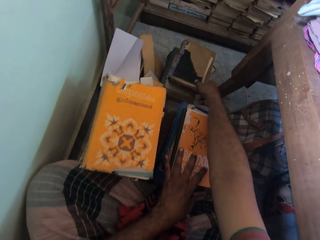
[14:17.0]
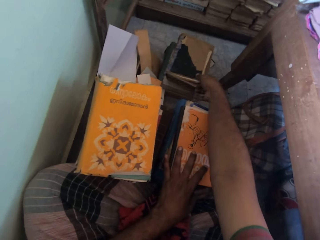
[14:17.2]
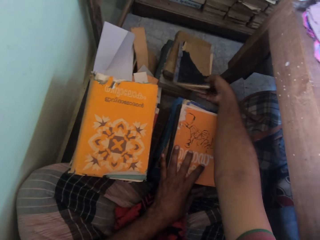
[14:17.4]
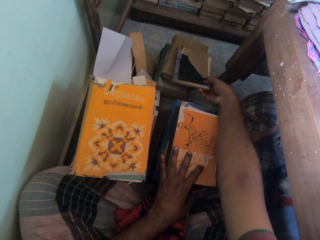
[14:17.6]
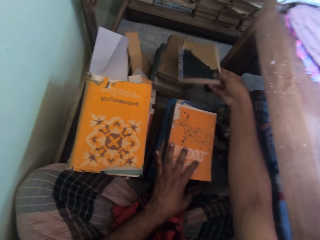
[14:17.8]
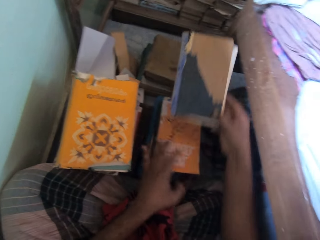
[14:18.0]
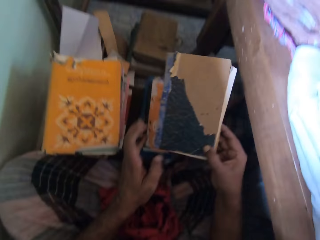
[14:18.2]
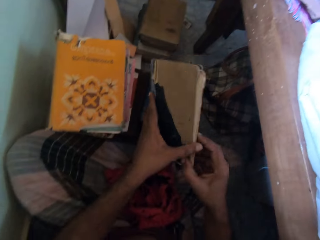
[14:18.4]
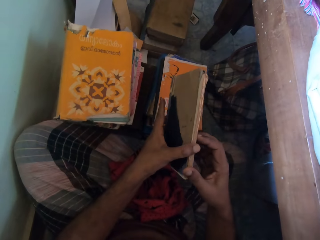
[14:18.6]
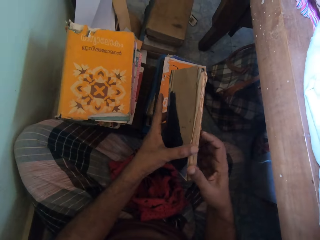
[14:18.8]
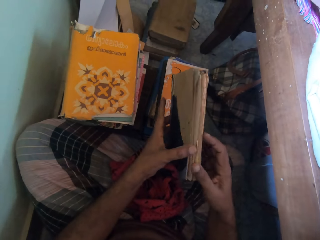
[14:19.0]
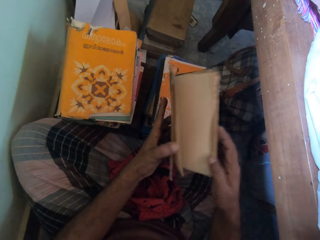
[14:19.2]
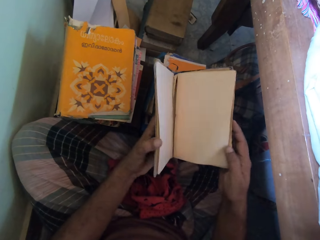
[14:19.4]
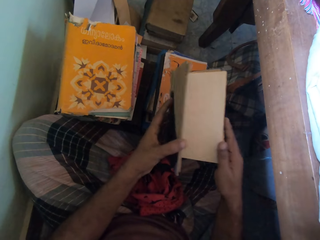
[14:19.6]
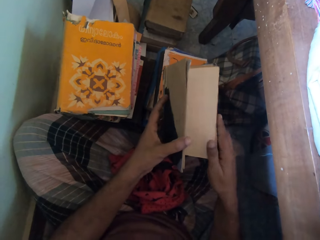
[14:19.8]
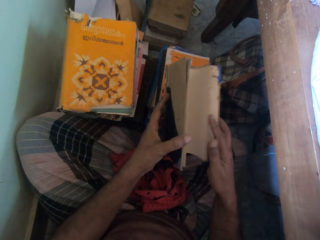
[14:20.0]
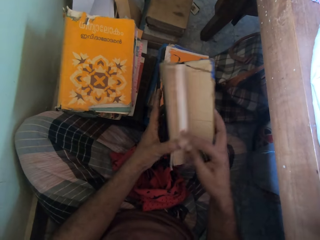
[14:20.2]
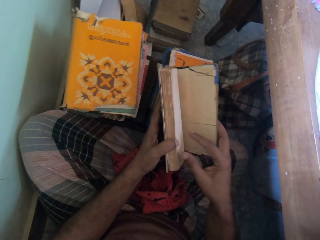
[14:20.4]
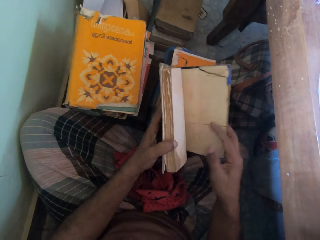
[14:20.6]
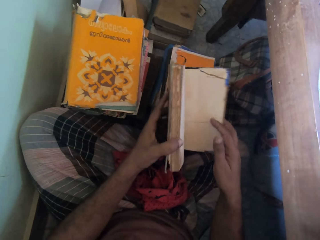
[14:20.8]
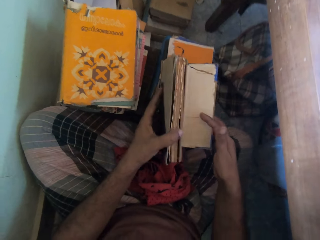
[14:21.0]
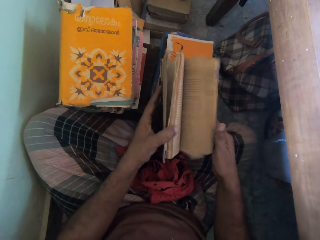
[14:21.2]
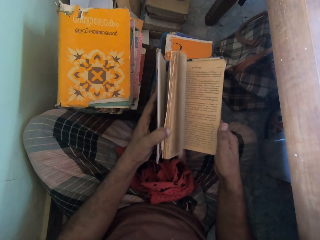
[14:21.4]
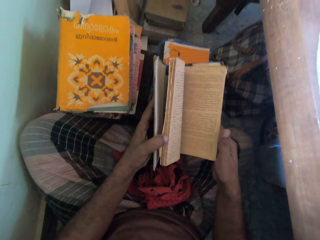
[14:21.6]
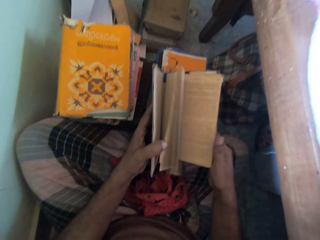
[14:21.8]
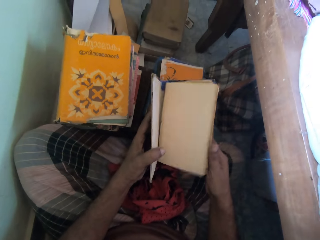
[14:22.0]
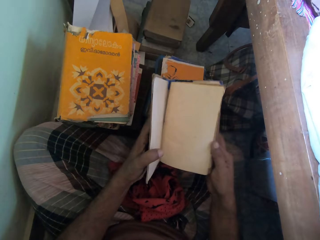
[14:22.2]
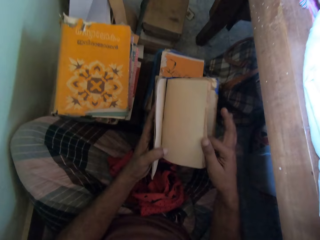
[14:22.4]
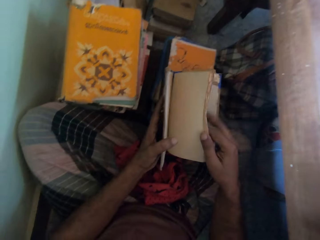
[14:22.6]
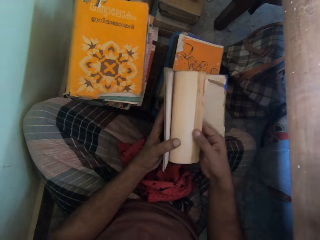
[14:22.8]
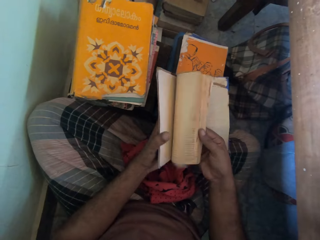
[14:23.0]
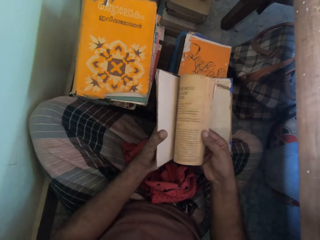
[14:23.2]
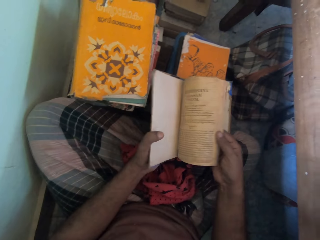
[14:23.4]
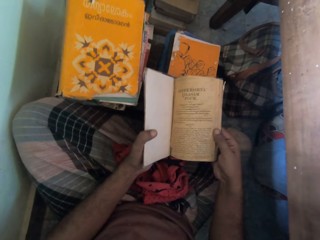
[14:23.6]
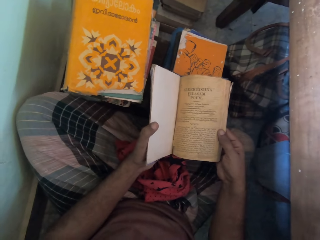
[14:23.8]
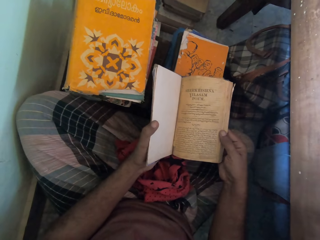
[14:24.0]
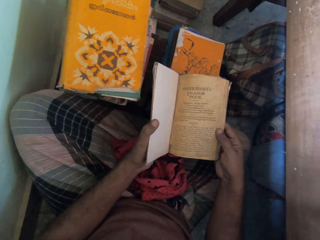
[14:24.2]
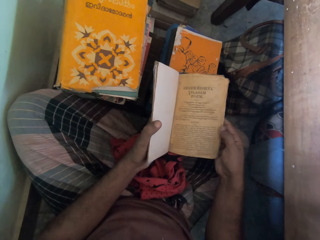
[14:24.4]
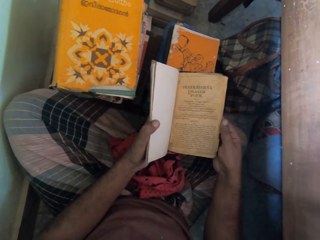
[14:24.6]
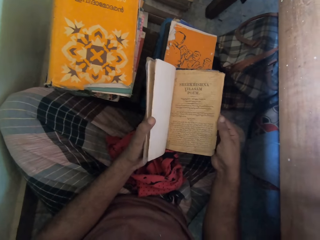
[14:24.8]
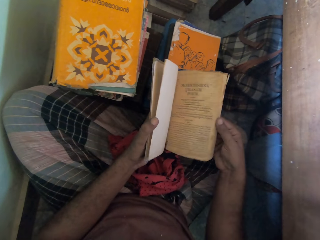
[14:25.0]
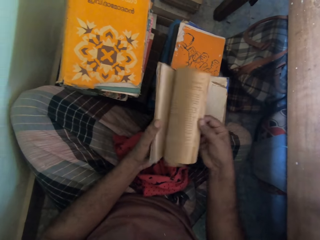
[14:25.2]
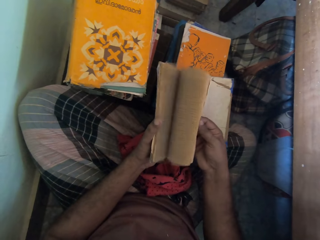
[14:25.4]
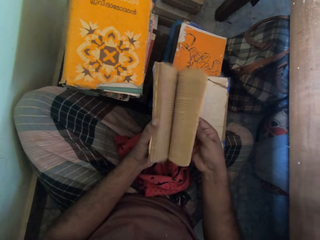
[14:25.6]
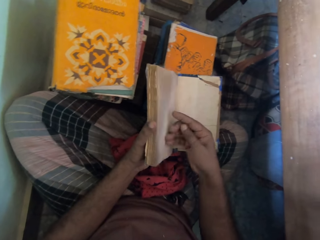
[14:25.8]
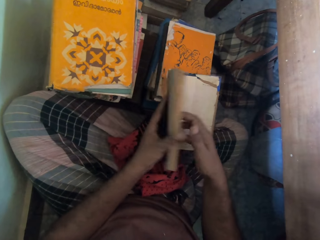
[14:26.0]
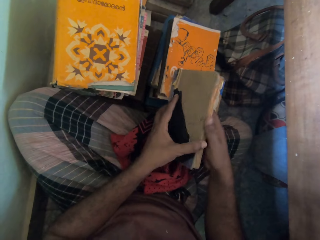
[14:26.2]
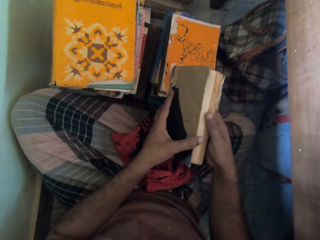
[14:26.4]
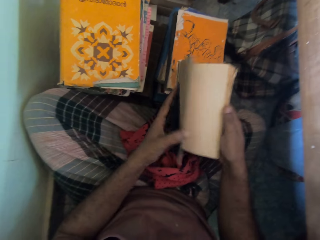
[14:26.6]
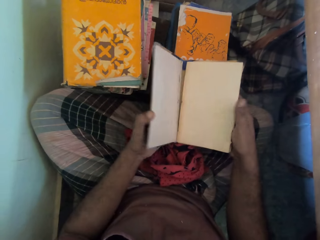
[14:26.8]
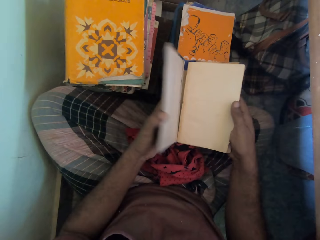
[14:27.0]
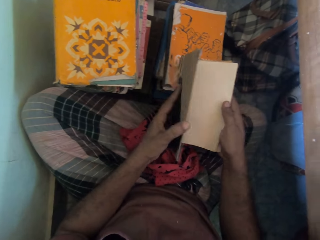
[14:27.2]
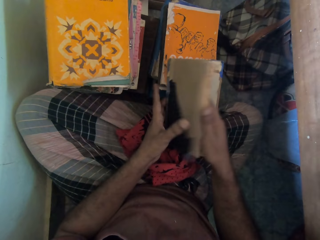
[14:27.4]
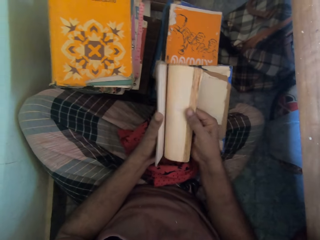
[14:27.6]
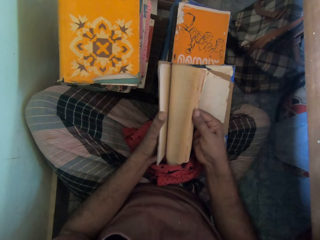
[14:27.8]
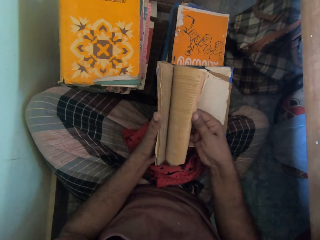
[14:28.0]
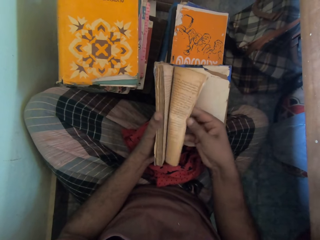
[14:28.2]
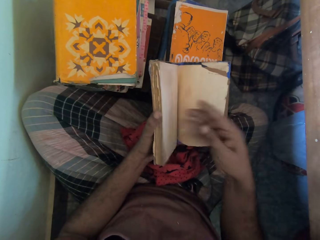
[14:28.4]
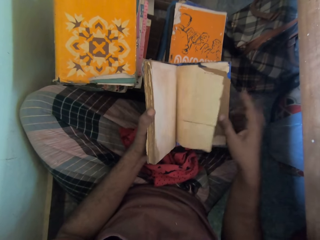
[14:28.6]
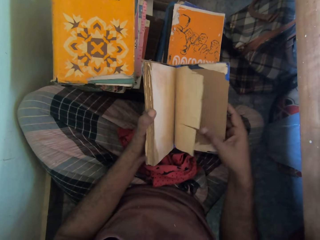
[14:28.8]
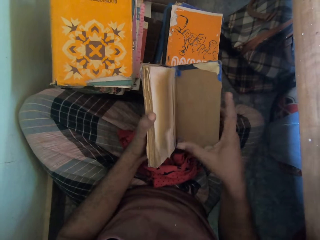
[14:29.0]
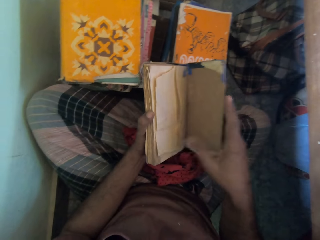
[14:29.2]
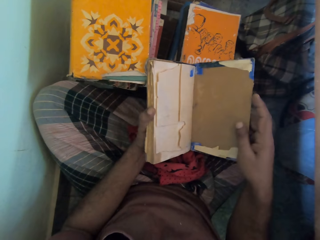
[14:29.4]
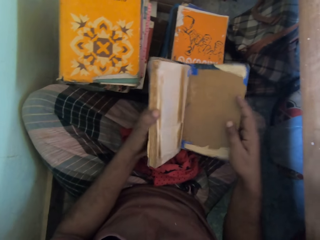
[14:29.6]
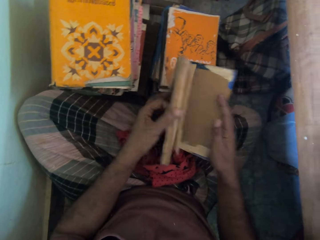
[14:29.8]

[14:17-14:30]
The camera wearer picks a book from the stack with his right hand. He opens the pages of the book with his right hand. He flips the pages of the book with his left hand. He flips the pages of the book with his right hand.

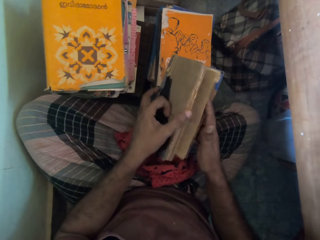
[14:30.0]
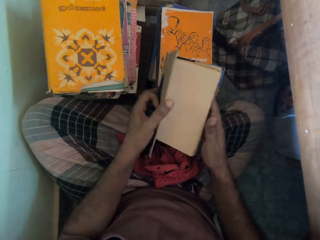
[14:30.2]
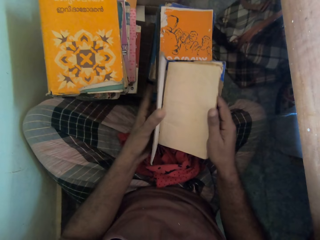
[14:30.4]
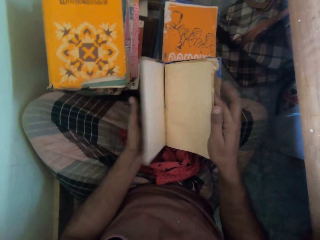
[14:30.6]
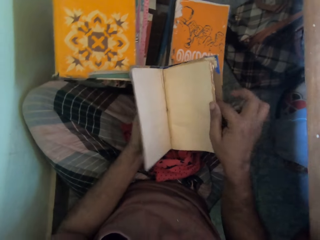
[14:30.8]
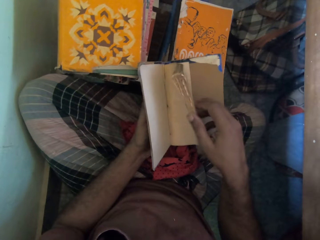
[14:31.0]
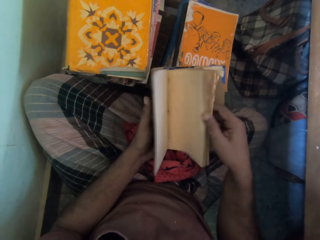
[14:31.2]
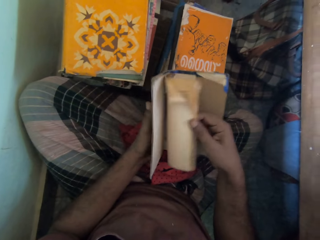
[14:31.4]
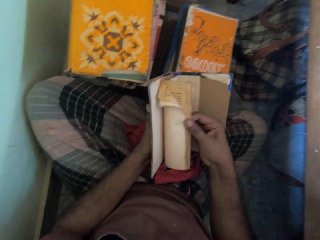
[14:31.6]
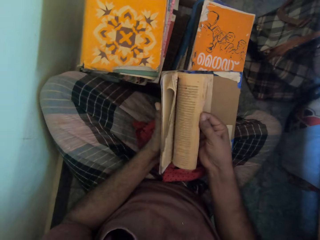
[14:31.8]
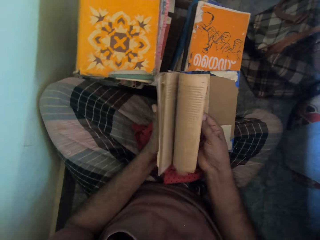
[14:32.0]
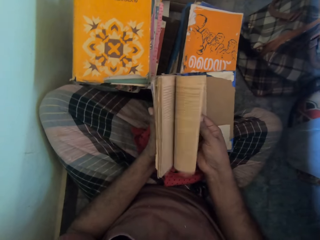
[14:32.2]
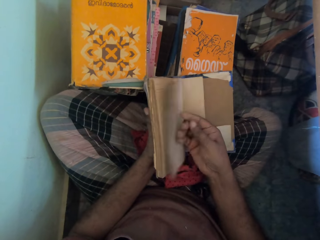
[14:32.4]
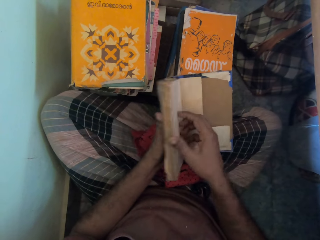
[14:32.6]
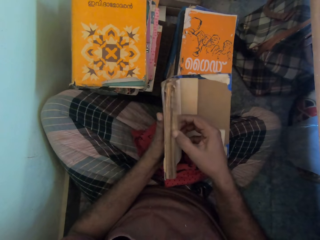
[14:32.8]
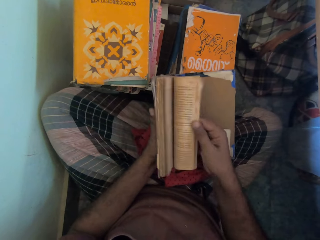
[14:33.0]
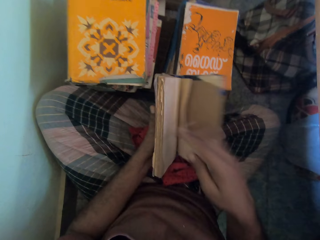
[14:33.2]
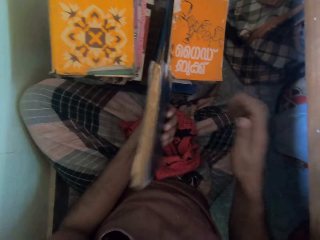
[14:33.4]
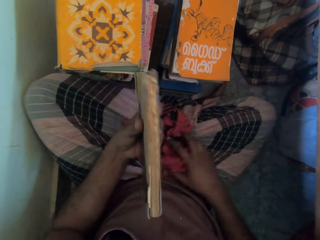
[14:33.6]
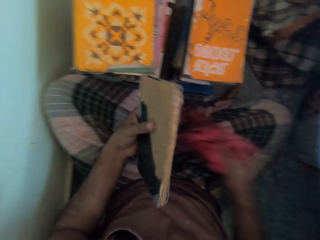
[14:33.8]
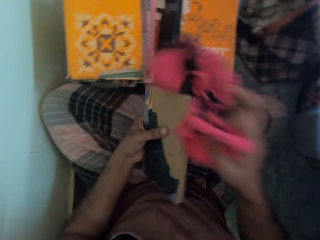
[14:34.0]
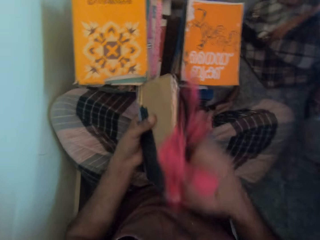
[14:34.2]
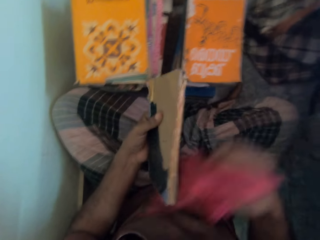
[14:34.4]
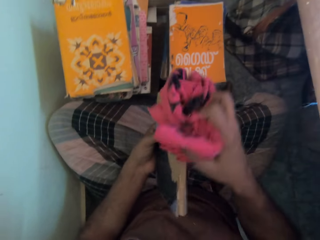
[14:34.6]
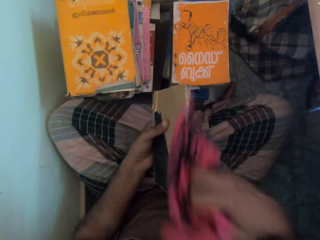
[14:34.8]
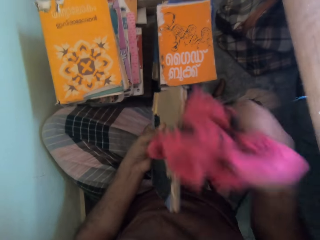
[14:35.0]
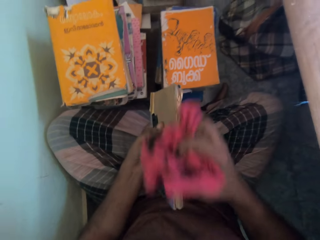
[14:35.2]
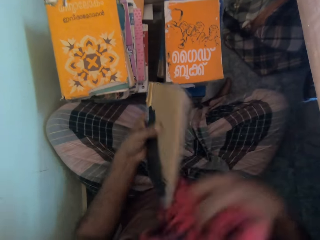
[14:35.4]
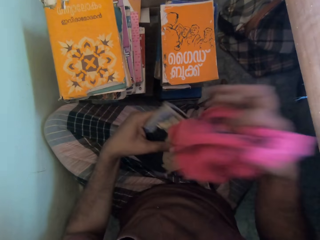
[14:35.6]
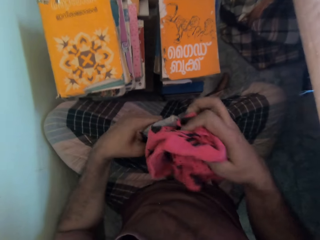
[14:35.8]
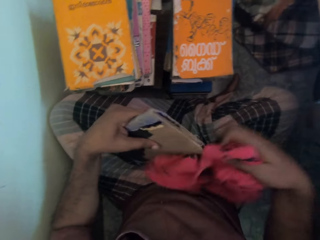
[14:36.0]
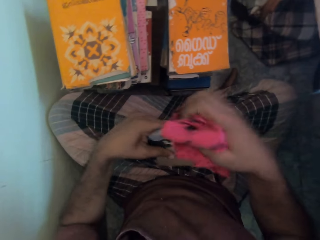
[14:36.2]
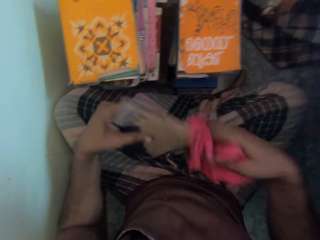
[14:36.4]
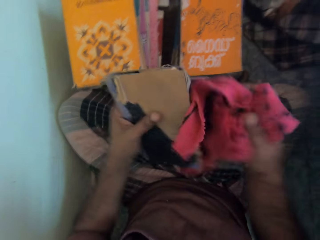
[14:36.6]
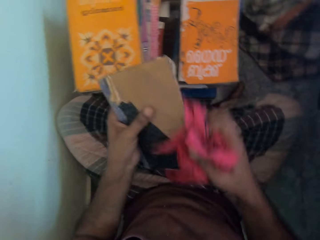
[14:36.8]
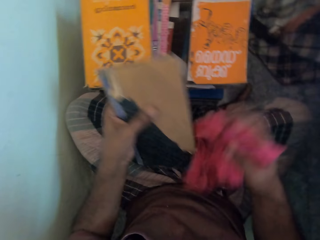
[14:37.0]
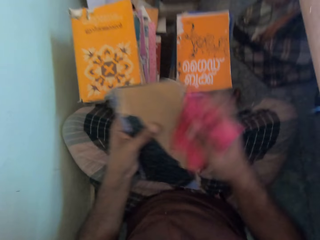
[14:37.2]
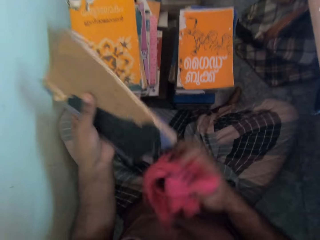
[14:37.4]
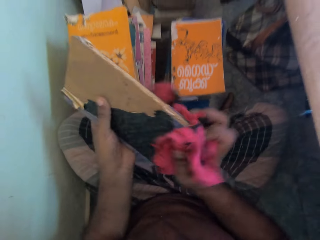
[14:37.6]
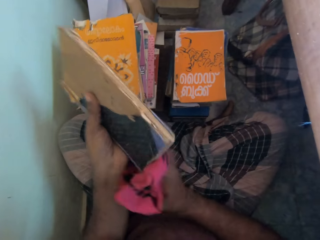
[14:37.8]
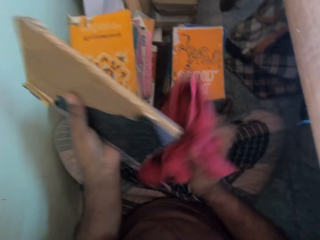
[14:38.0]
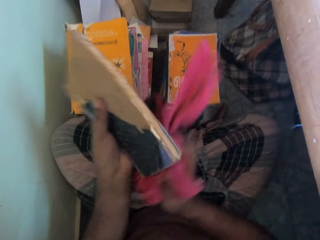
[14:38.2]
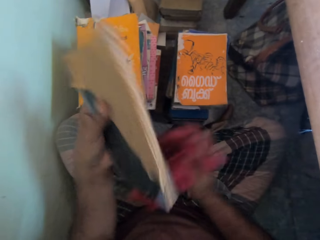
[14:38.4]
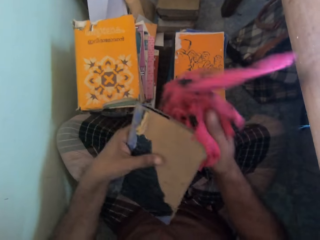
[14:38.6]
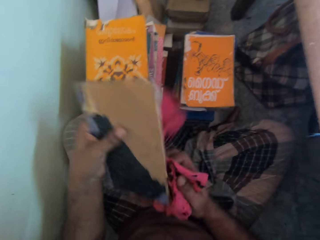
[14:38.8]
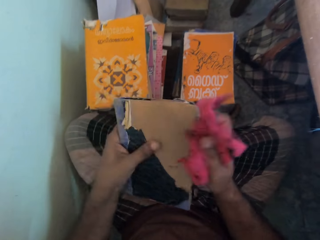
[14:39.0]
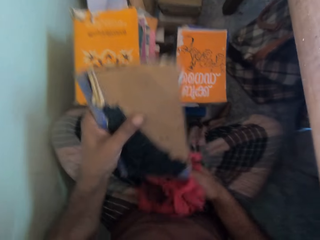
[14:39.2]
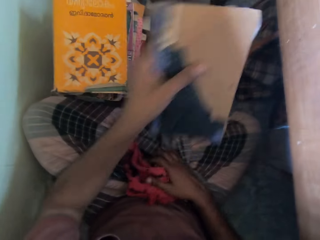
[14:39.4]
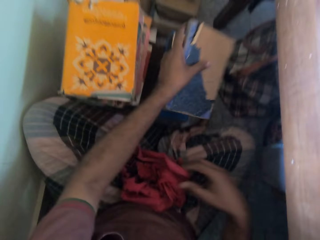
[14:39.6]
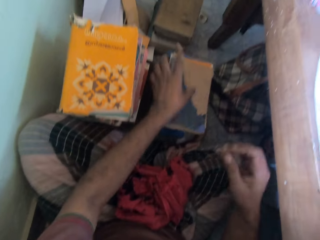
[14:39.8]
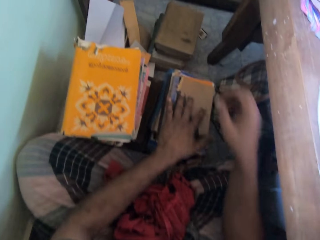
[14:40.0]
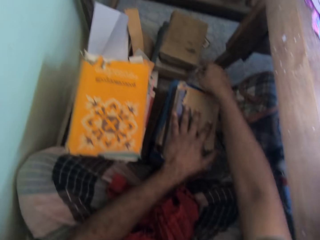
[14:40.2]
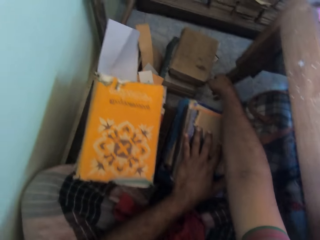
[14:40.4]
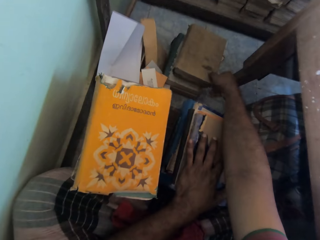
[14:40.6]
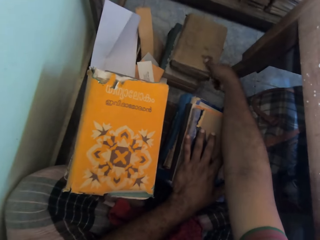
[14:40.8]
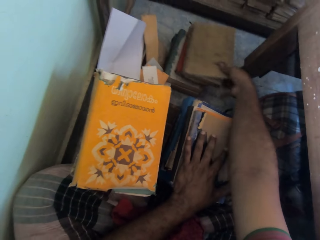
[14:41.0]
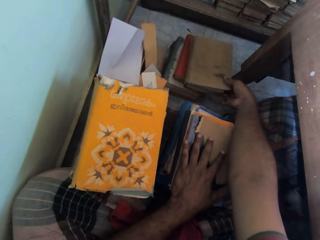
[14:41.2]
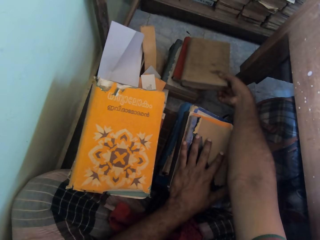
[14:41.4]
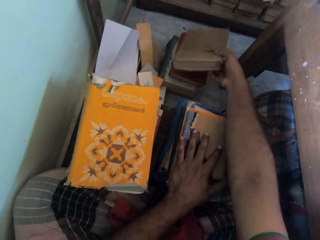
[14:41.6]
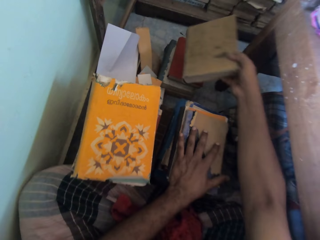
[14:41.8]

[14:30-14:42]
The camera wearer picks the rag or towel from his legs with his right hand. He closes a book. He wipes the book with the towel. He drops the book on the stack with his left hand. He drops the rag on his legs with his right hand. He picks a book from the stack with his right hand.
